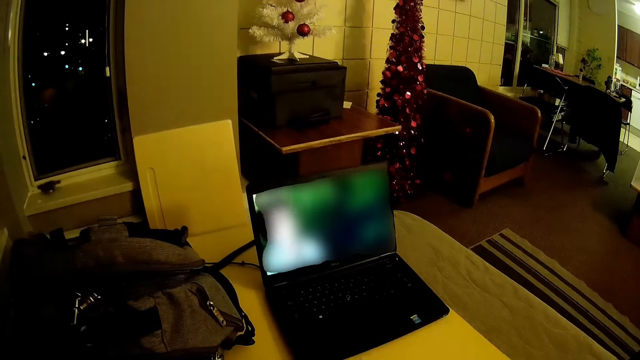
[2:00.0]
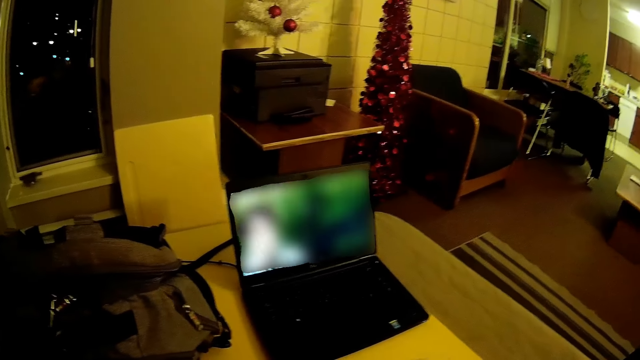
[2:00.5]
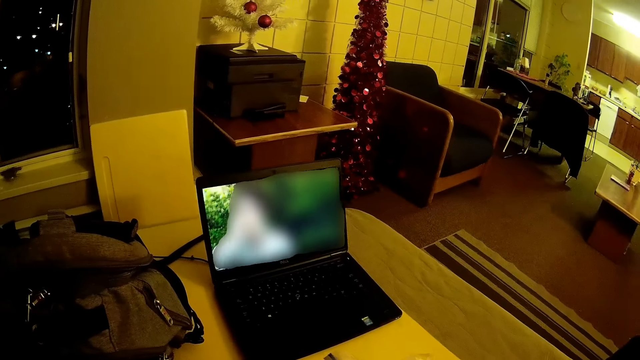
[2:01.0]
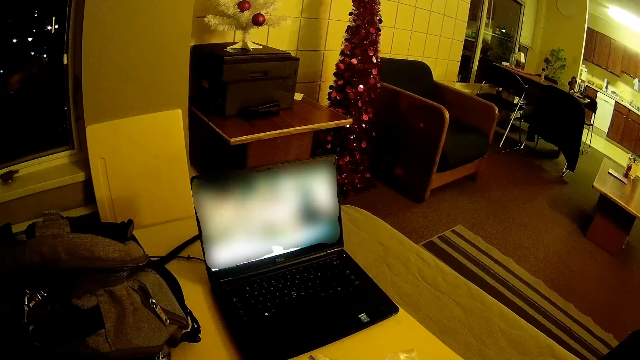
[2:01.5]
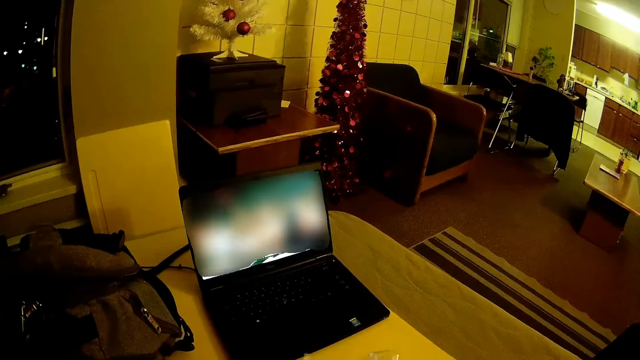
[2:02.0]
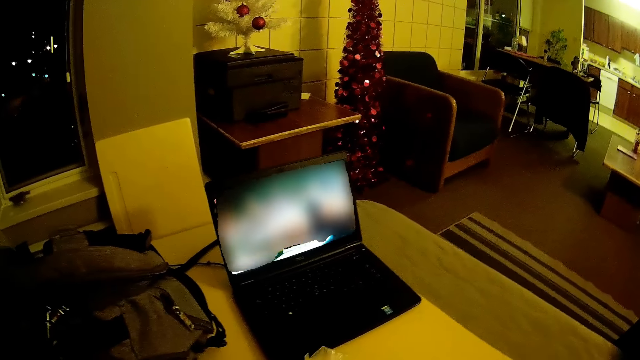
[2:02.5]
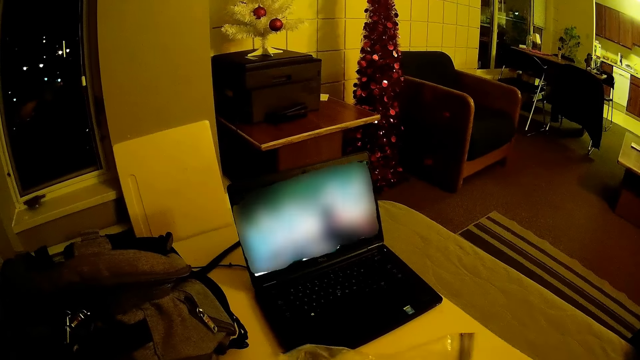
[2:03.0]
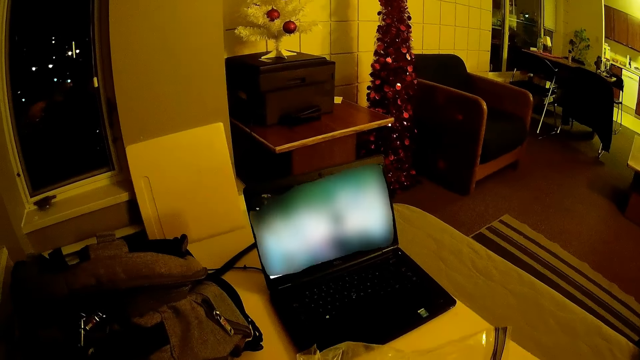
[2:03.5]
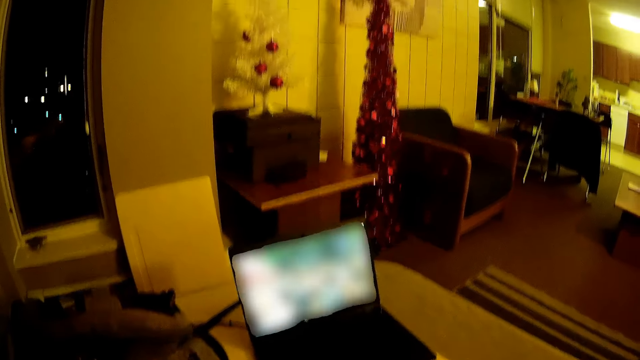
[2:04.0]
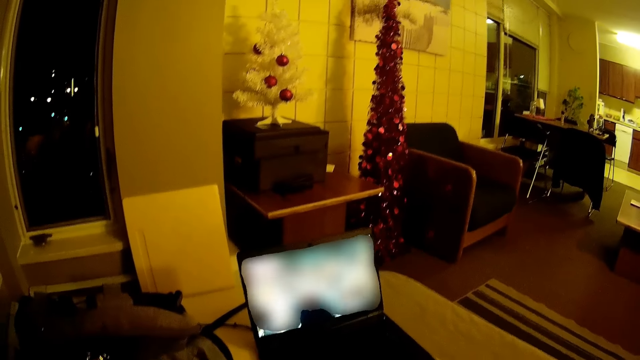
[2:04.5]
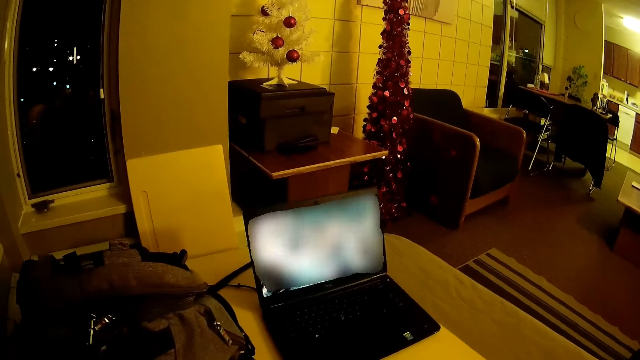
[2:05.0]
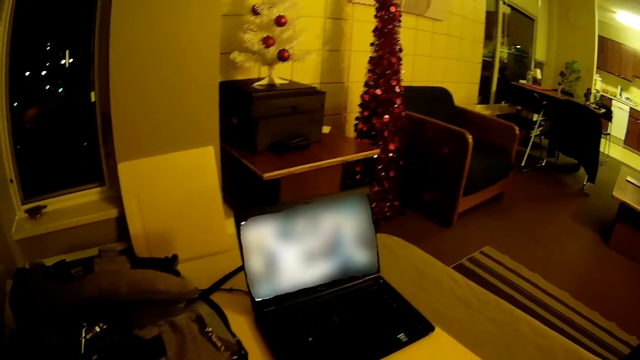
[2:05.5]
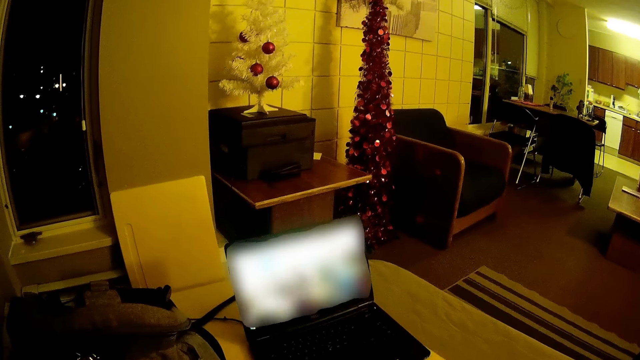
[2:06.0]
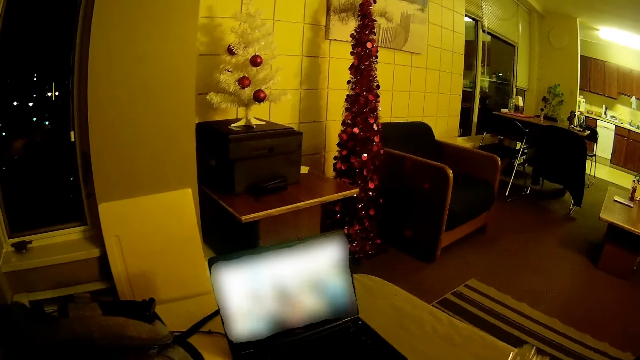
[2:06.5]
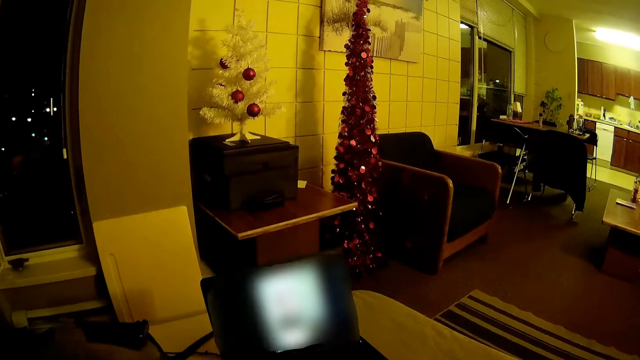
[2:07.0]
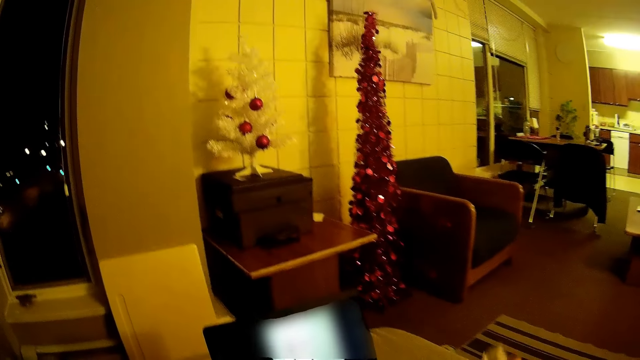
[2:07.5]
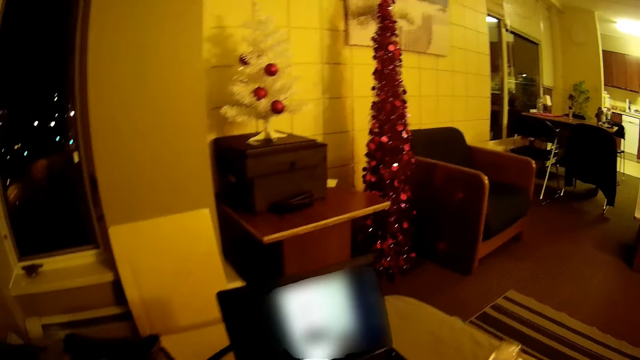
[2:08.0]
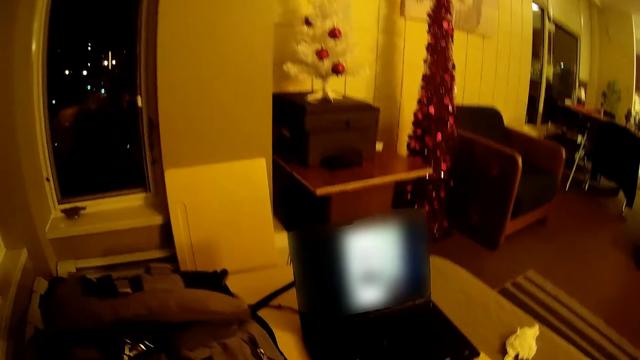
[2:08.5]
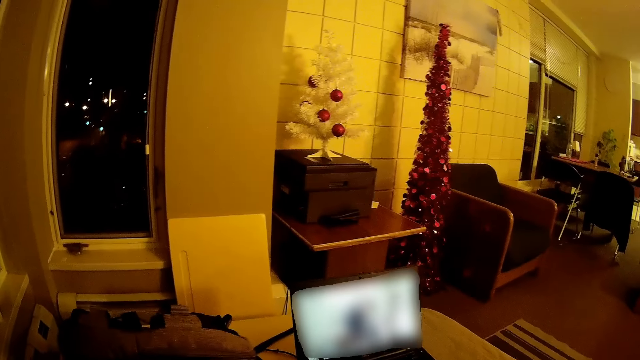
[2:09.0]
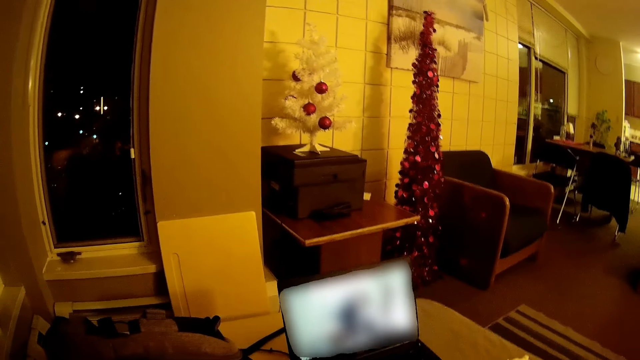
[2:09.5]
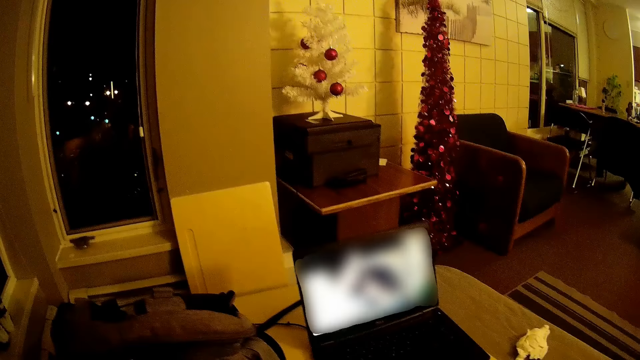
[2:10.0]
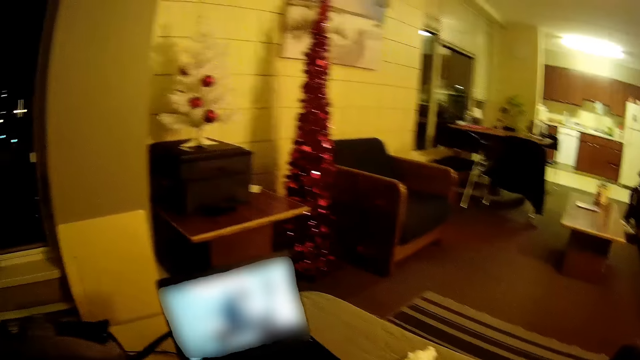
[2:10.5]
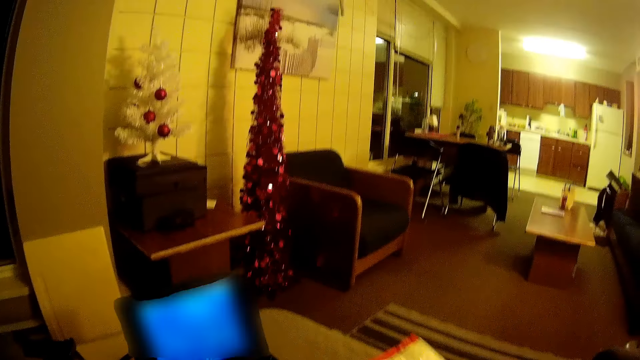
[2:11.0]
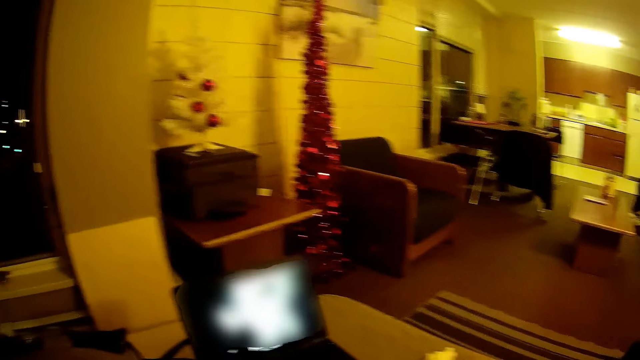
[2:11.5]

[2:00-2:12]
The camera wearer looks around. He holds a polythene paper in his hand.

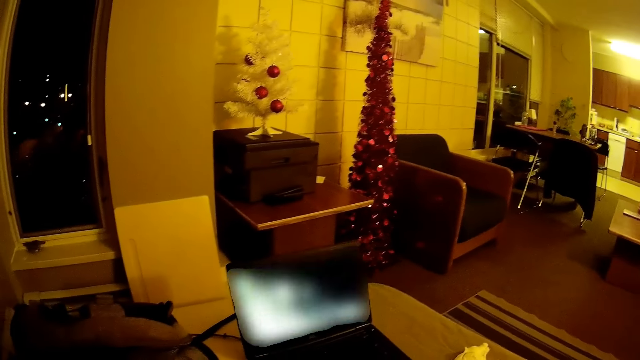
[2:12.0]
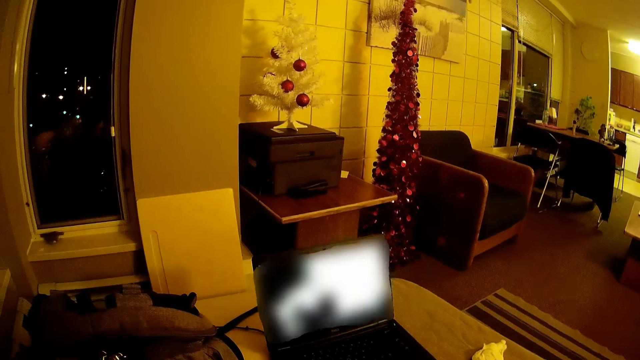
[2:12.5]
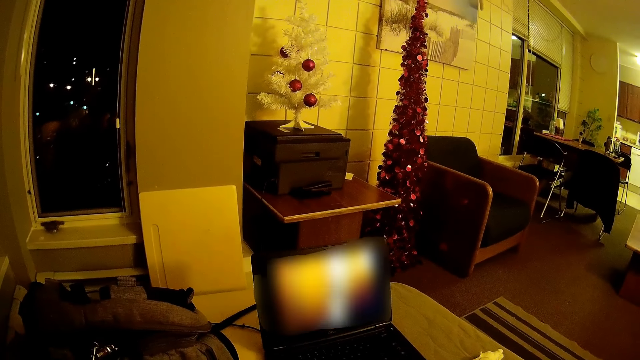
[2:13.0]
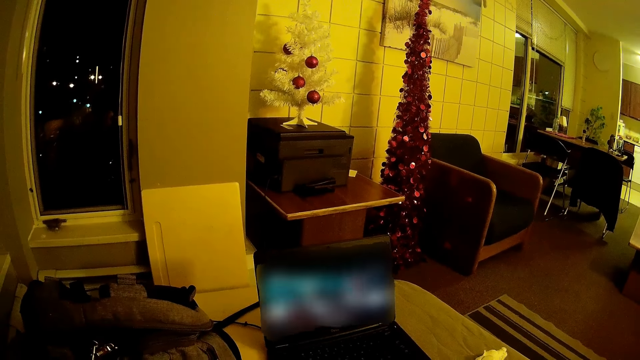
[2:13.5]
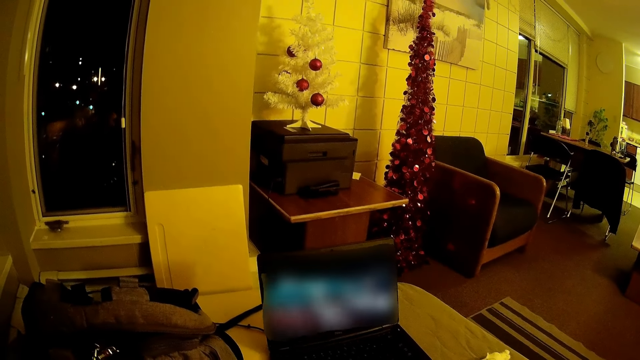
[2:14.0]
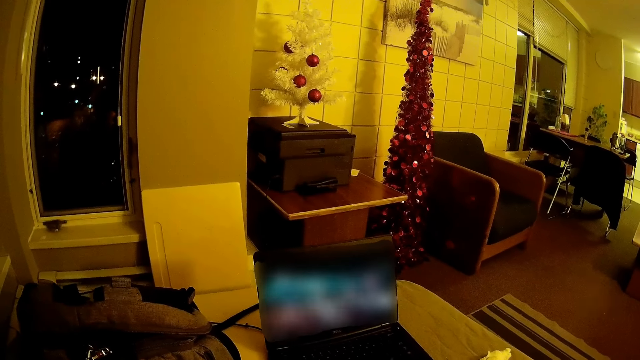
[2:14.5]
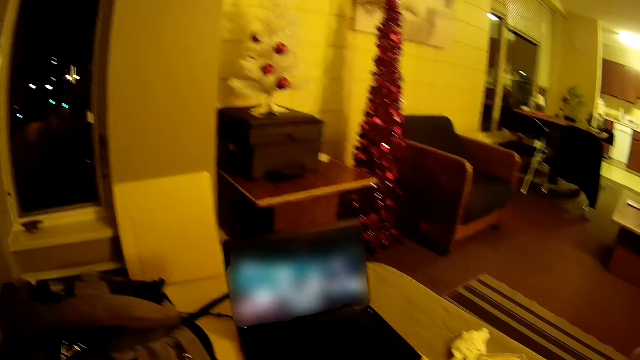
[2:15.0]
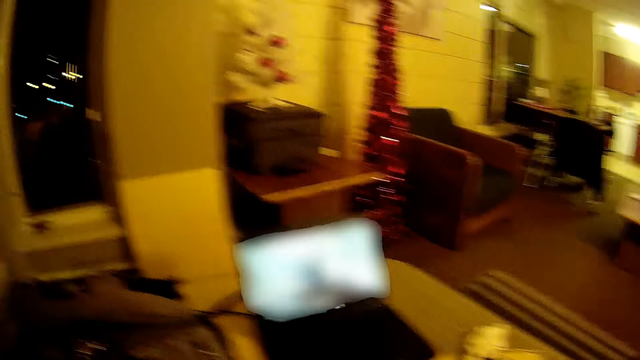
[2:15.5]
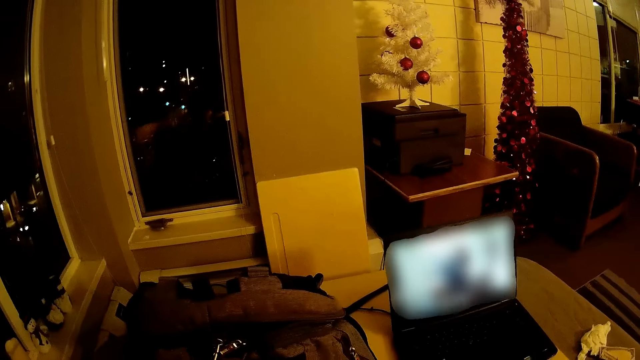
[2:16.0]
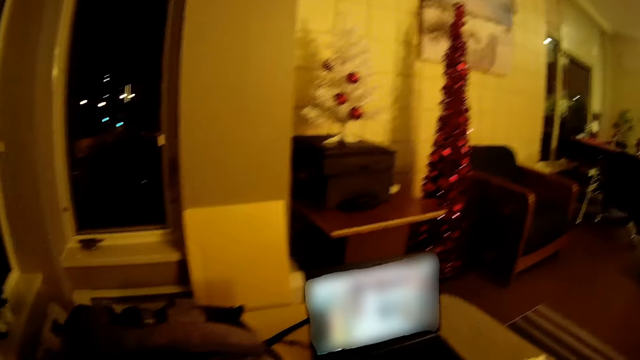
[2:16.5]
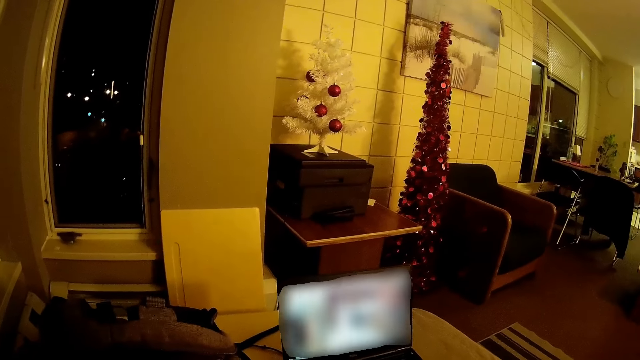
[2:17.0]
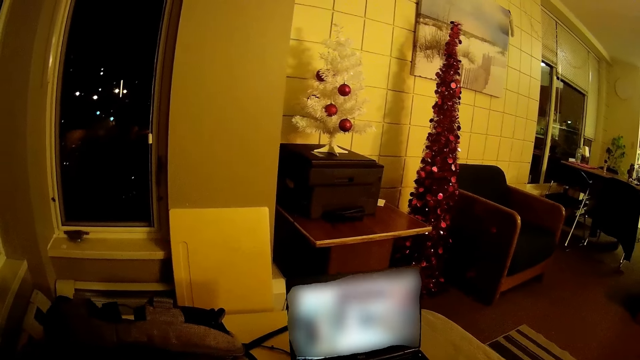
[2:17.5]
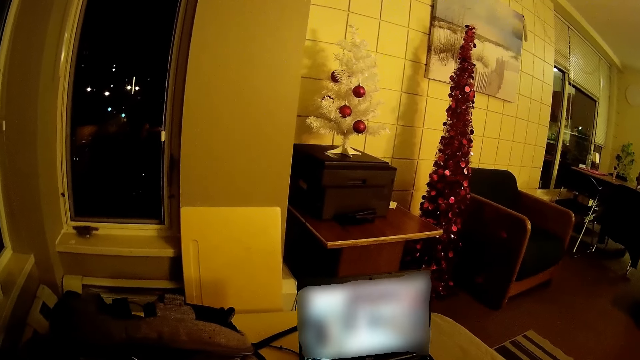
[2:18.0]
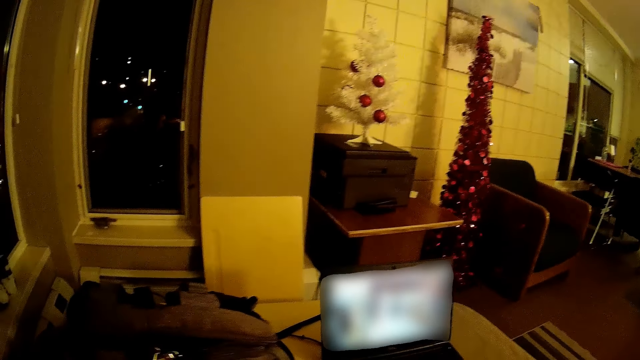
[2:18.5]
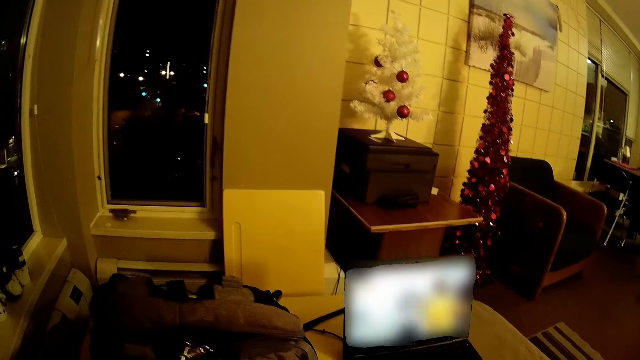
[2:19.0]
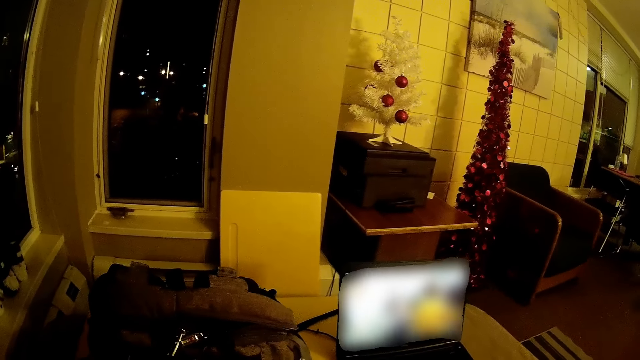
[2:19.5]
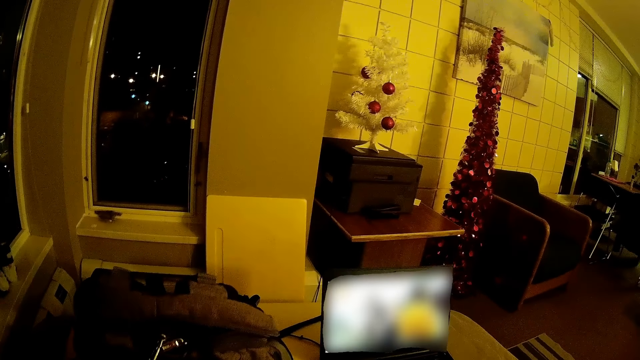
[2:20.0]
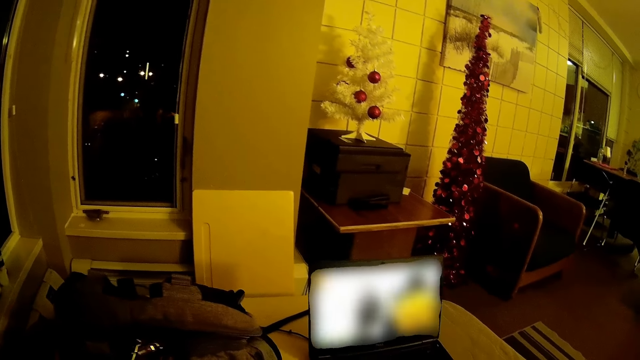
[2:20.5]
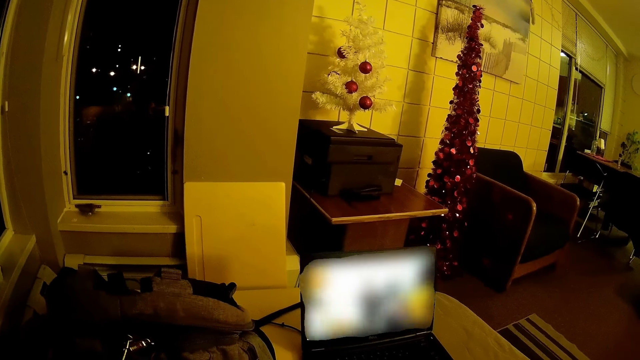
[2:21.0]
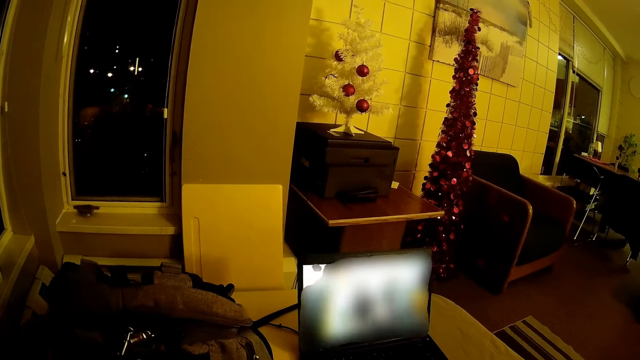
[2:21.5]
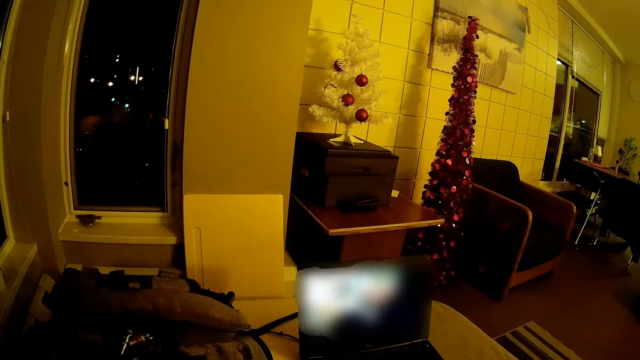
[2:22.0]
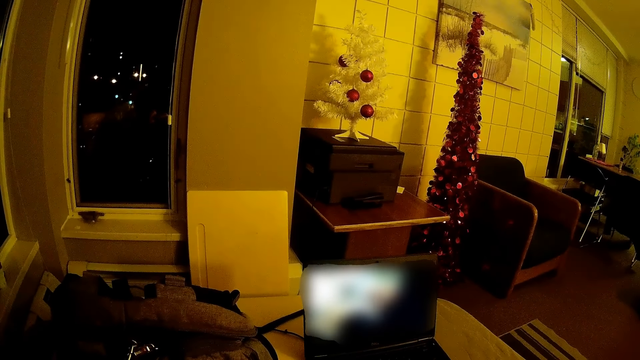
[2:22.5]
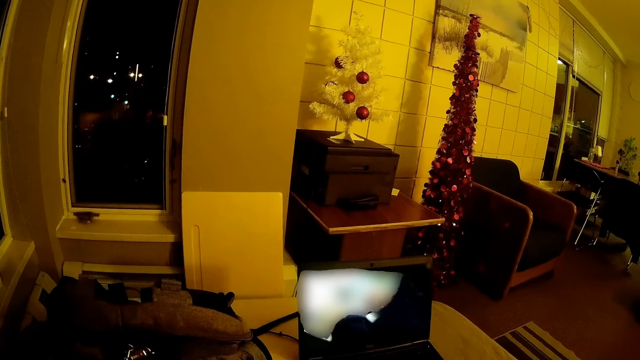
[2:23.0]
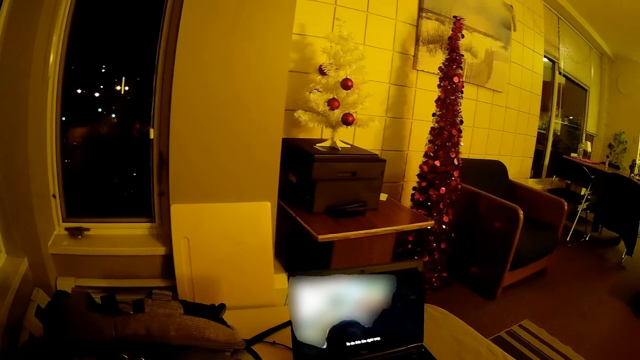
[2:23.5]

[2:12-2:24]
The camera wearer looks at the laptop. They look around.
